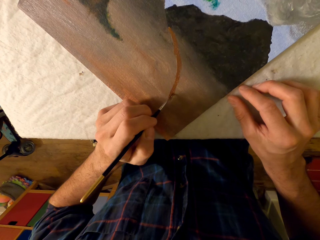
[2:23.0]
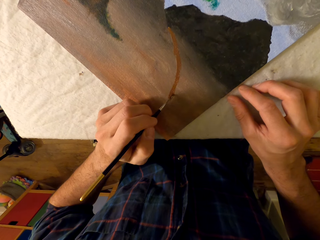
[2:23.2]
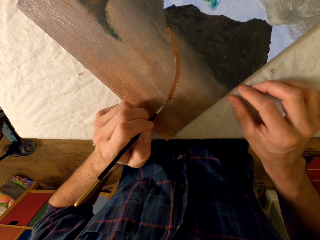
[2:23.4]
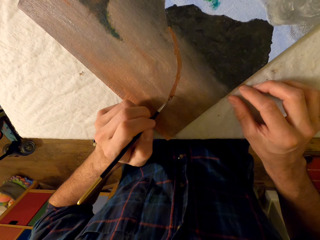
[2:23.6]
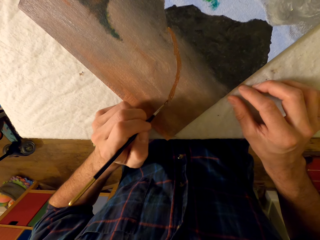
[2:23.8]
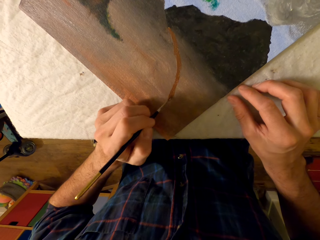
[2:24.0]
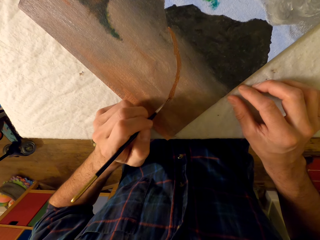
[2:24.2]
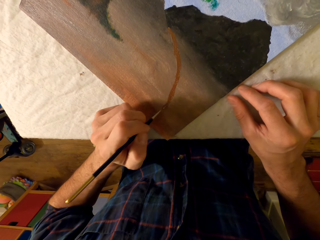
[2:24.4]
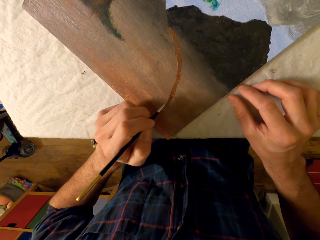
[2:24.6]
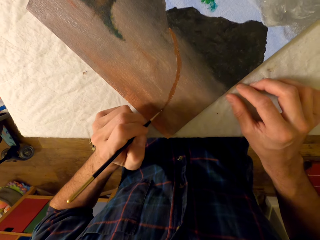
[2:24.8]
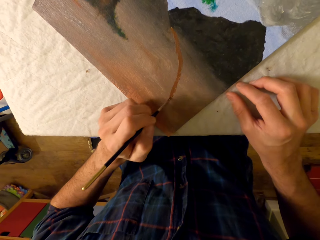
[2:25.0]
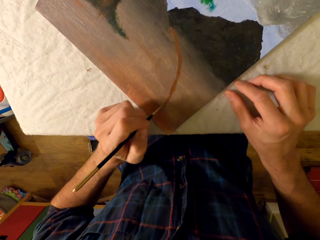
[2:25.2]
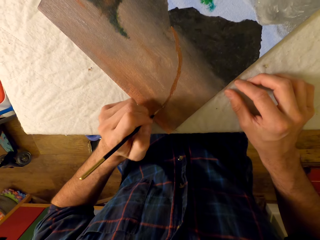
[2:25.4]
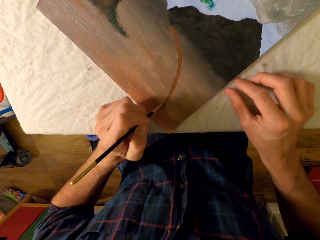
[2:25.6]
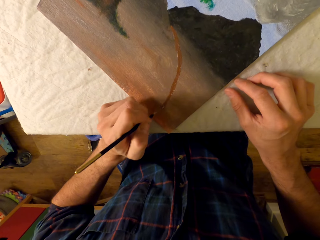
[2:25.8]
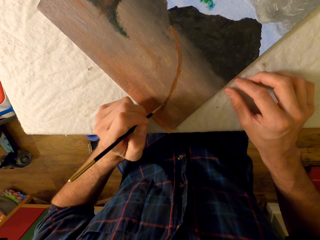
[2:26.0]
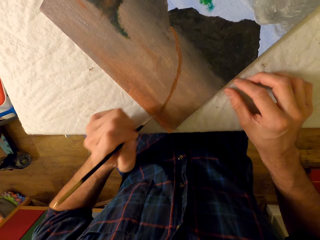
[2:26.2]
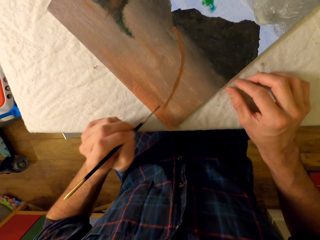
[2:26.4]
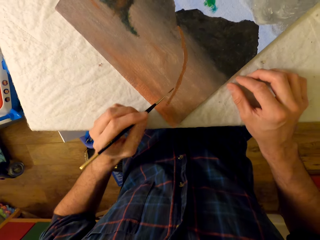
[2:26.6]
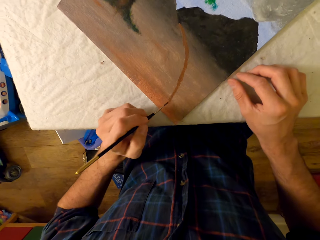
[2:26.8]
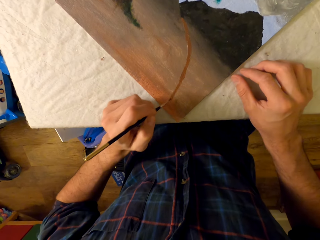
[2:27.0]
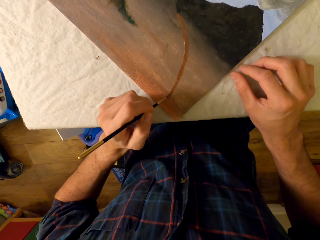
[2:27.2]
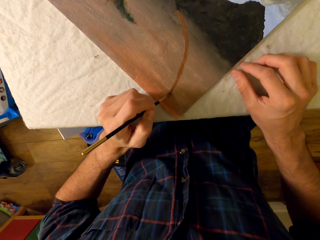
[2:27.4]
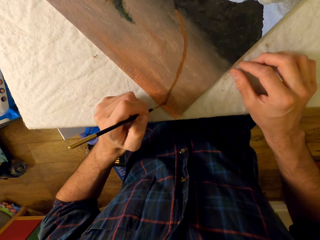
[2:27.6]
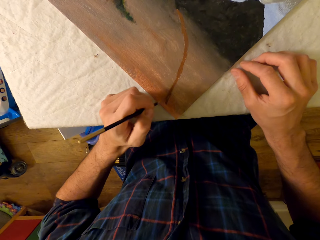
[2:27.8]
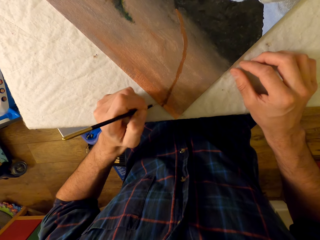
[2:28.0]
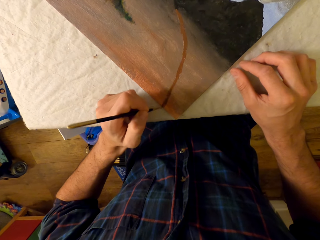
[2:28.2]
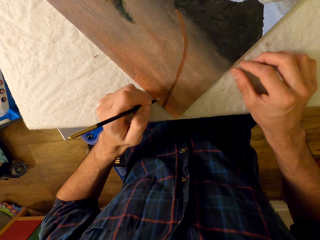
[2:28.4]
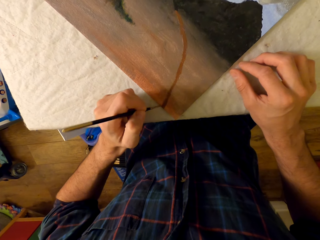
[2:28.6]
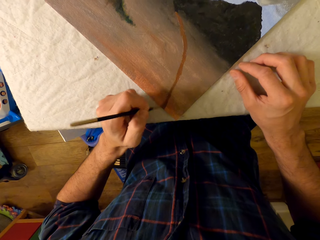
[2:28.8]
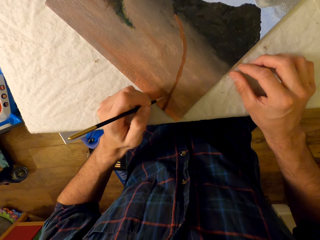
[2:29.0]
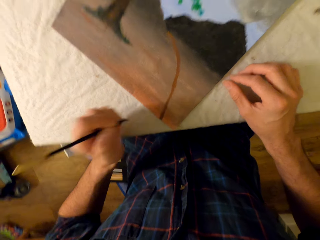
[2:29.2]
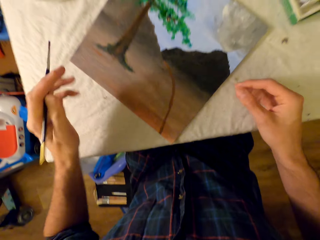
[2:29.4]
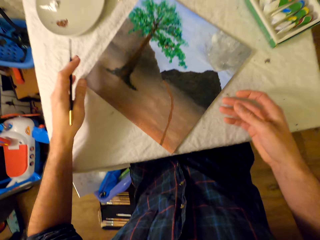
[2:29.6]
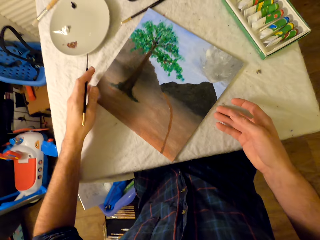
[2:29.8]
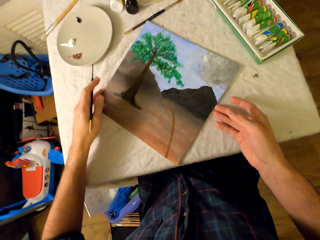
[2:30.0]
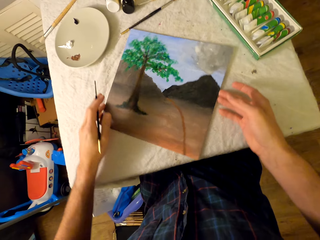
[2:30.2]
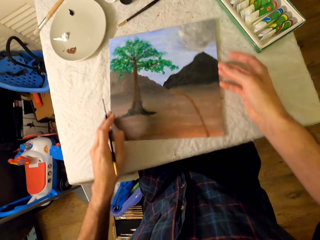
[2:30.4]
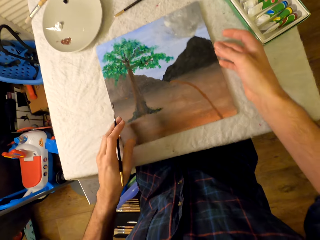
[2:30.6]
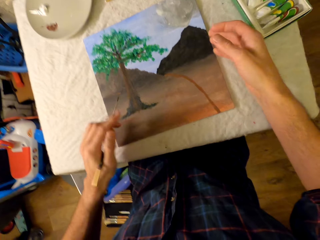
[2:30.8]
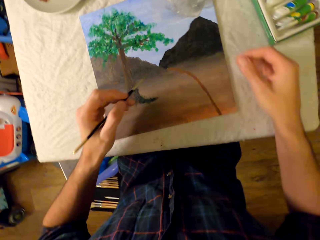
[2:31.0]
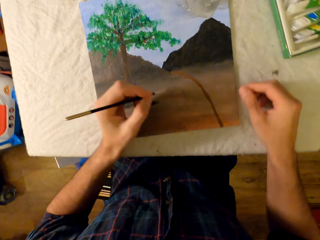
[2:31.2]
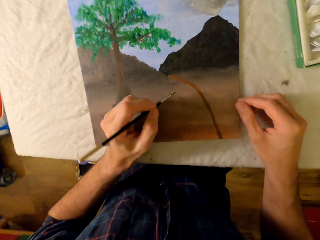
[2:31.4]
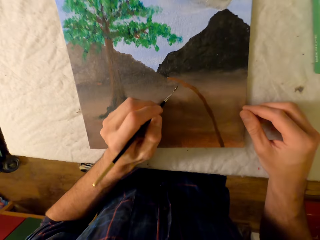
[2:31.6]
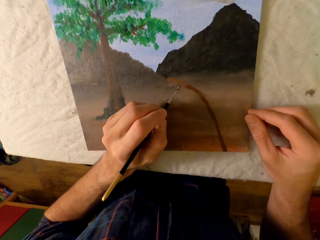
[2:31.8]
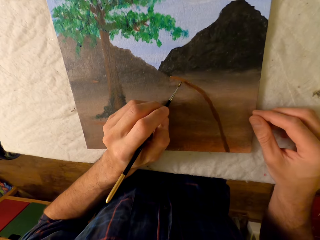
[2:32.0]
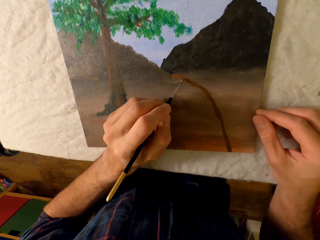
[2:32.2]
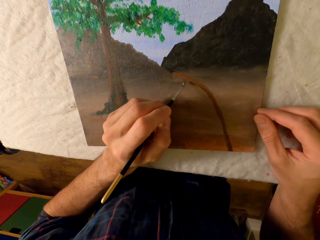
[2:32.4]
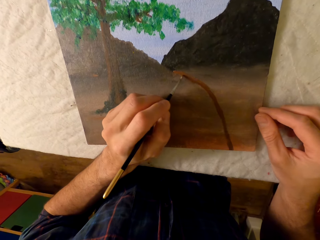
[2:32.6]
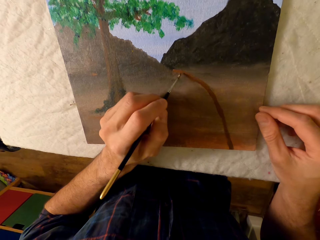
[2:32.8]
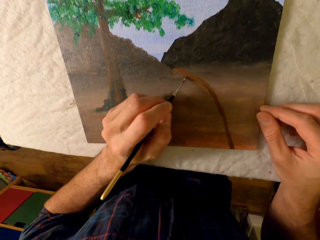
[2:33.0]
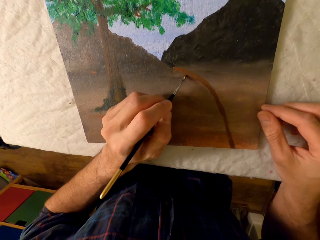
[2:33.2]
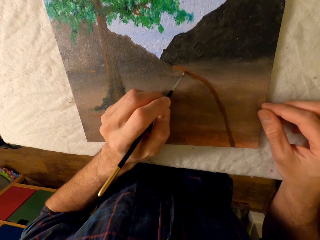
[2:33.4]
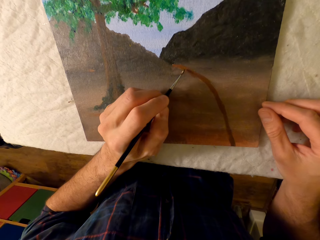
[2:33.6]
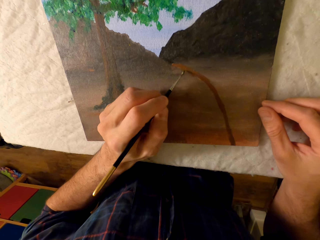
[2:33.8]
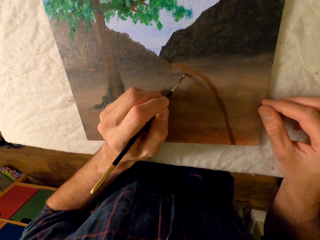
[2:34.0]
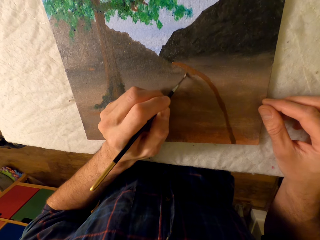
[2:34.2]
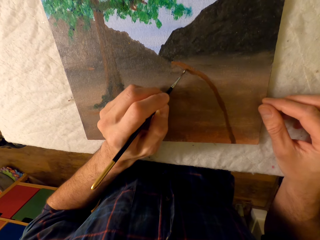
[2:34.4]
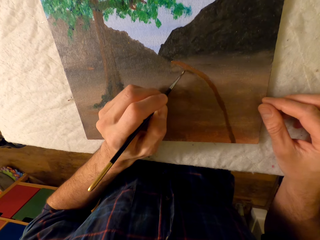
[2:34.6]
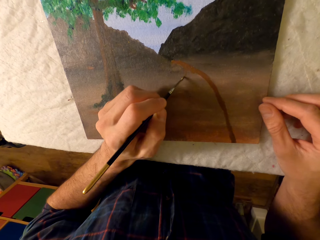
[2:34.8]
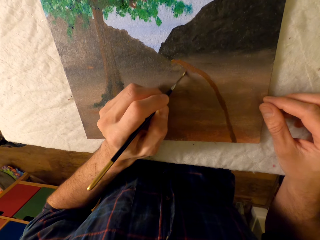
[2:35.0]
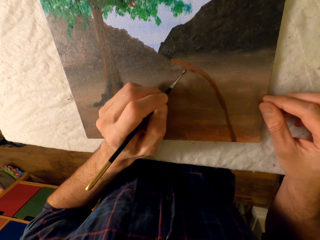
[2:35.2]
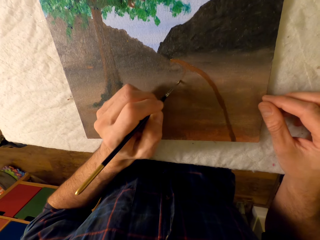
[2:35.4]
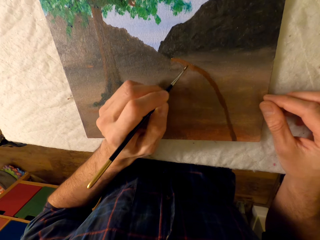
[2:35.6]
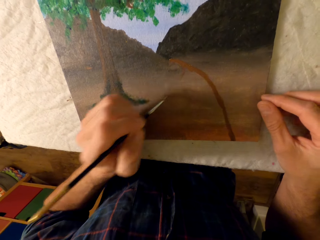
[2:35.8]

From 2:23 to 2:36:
The camera wearer adjusts the picture. They move the picture. They paint the picture with the pen brush.

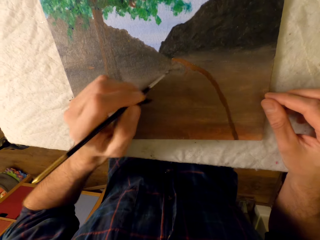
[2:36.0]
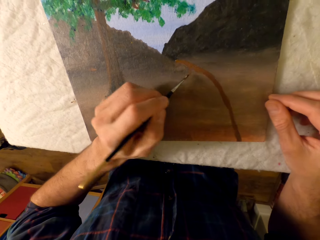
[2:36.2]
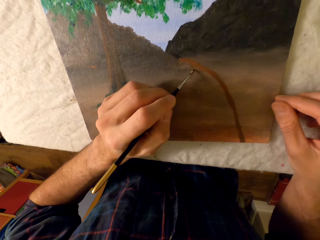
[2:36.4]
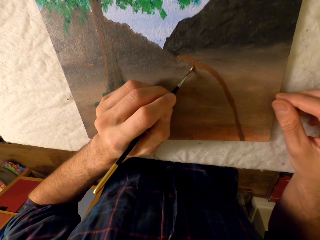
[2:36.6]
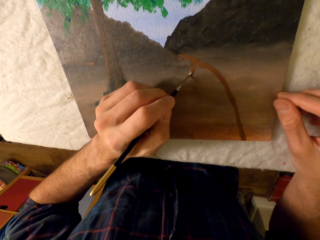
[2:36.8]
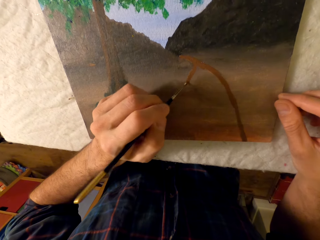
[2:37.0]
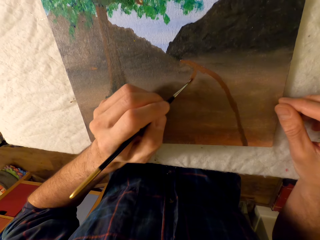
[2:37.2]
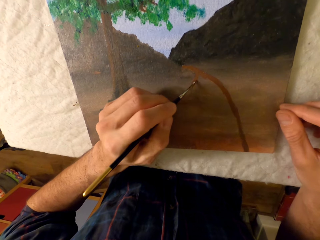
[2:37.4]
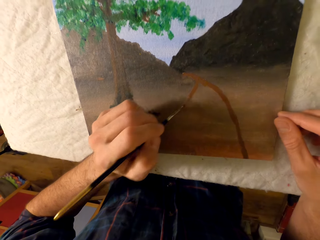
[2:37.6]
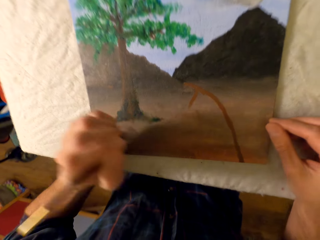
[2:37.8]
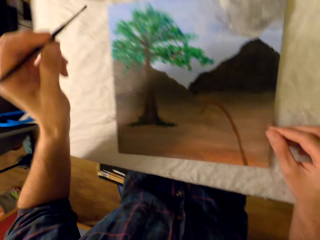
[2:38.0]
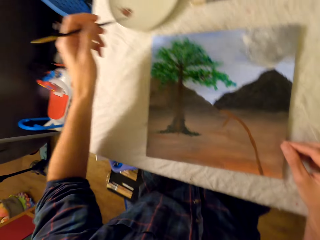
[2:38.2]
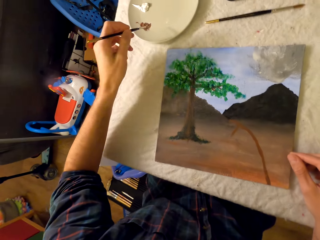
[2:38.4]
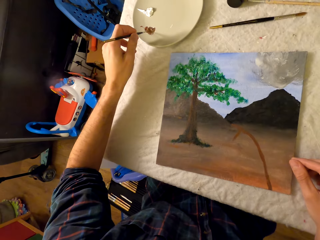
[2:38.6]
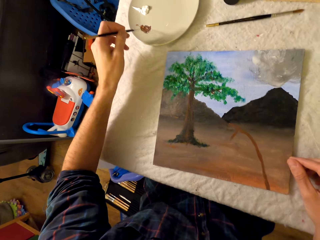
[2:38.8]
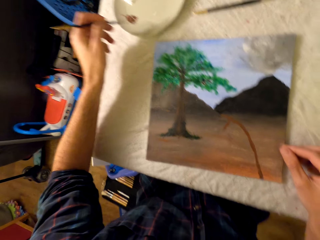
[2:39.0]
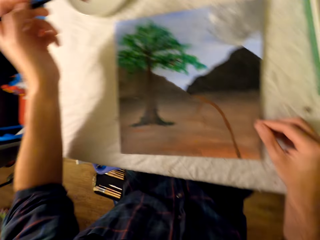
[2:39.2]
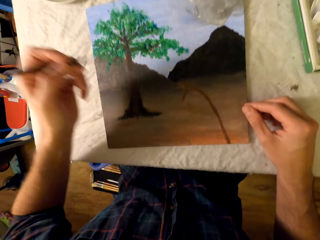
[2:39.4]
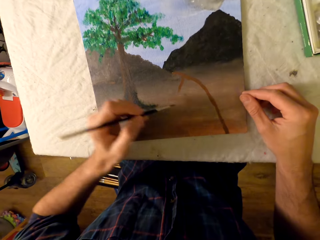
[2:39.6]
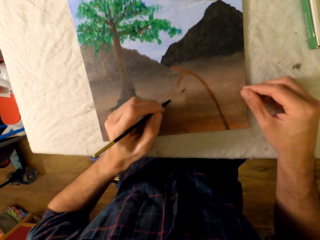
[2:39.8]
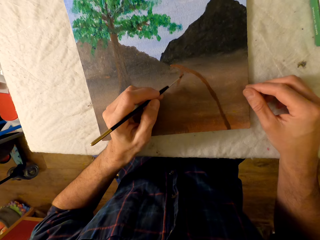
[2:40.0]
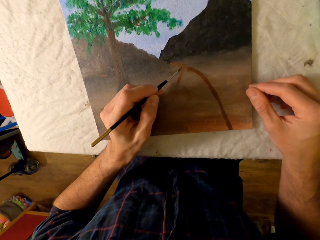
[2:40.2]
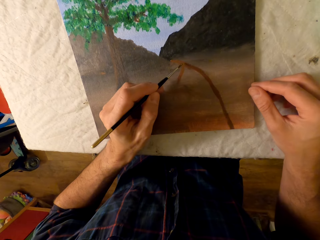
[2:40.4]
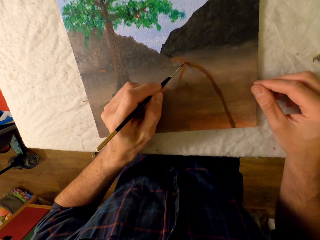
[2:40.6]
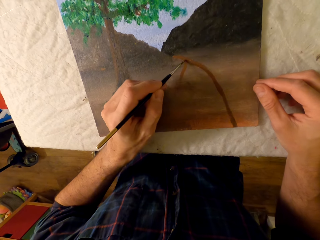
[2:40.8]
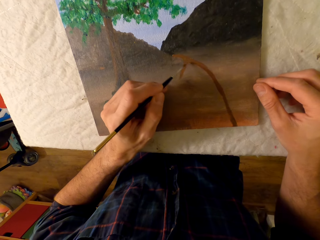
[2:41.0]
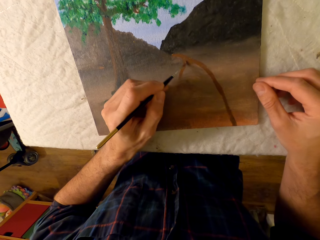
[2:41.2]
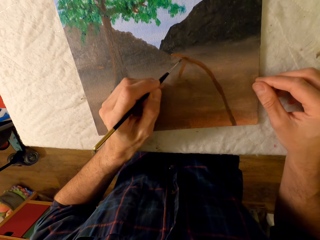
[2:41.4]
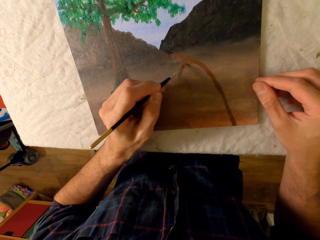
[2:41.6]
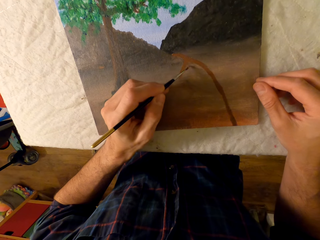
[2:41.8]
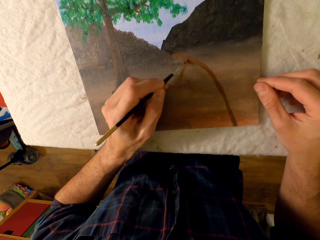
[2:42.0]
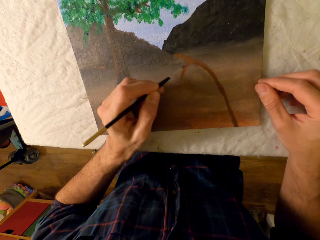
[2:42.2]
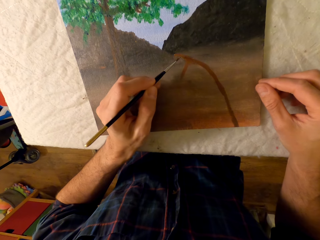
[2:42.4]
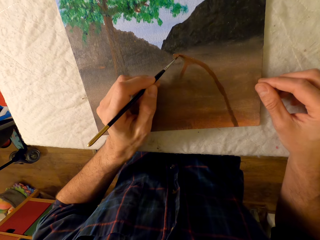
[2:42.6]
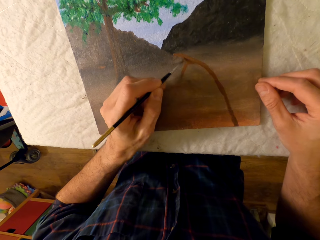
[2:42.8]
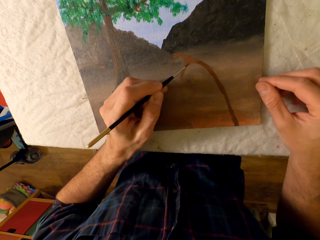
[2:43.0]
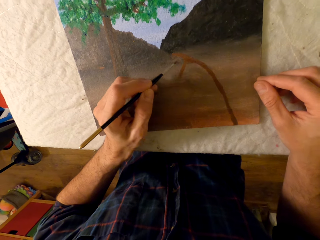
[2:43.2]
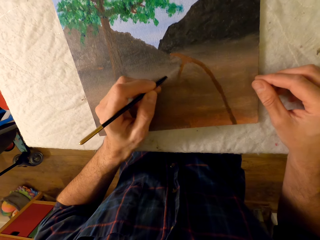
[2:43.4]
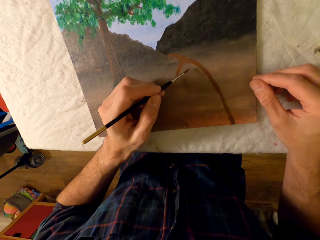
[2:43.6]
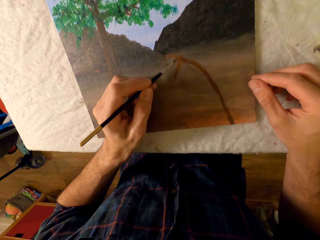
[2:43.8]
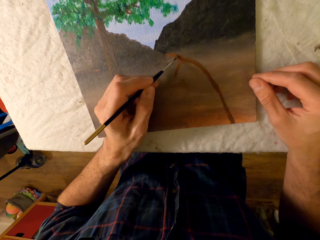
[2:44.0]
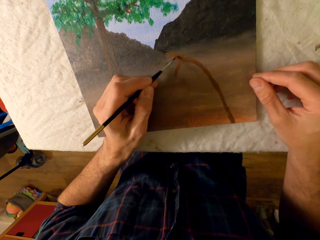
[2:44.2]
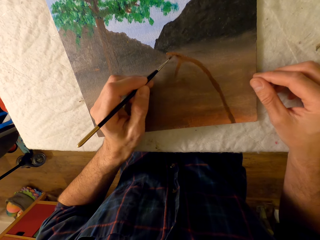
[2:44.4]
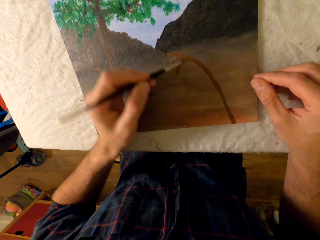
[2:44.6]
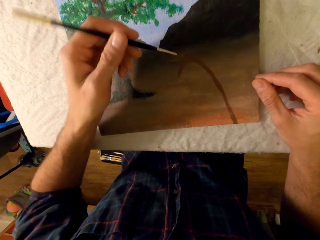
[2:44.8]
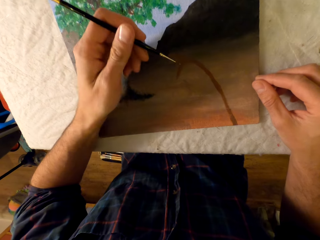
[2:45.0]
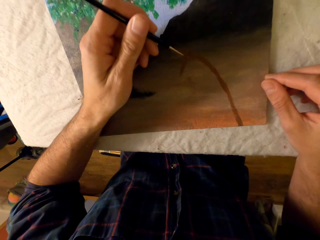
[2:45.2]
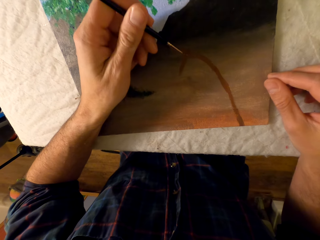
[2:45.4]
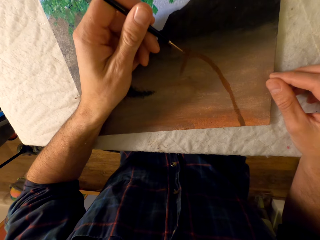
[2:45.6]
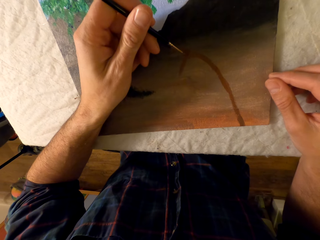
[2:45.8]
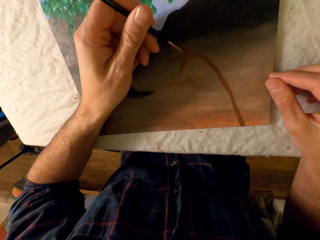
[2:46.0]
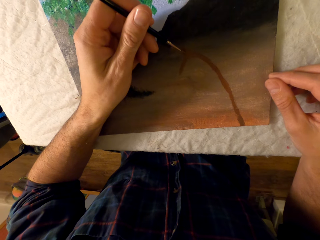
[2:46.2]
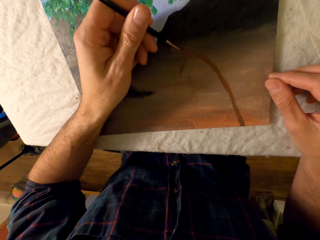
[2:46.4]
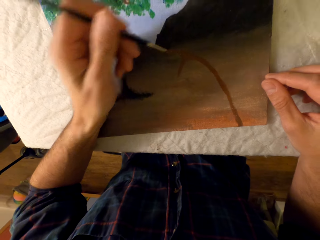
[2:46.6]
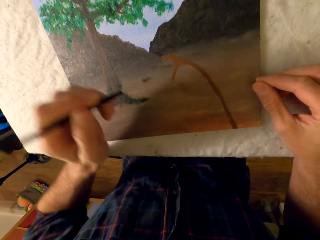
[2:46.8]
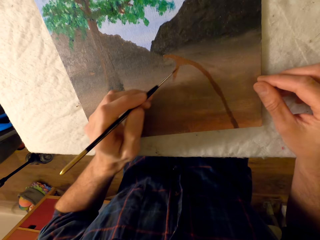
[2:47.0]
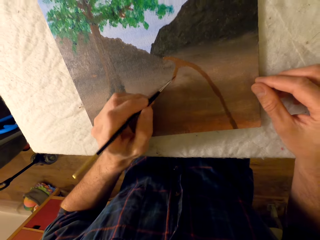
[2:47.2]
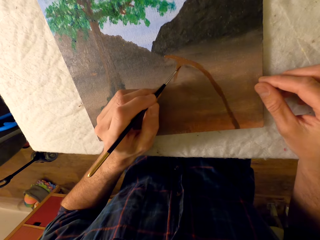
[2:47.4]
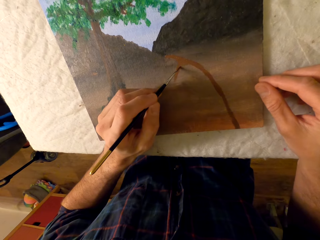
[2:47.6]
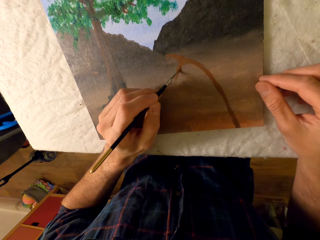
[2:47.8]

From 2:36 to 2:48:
The camera wearer rubs the pen brush in the ink. They paint the picture with the pen brush.
